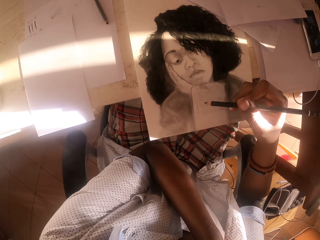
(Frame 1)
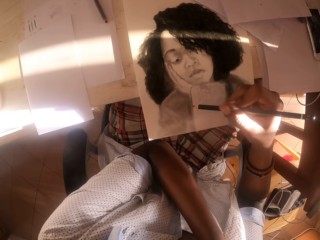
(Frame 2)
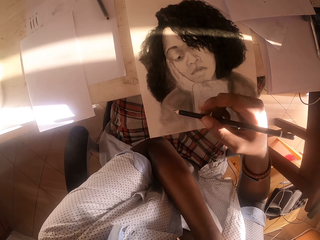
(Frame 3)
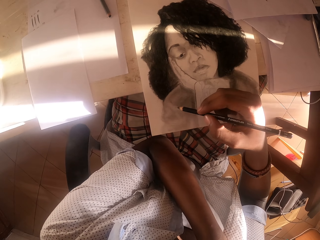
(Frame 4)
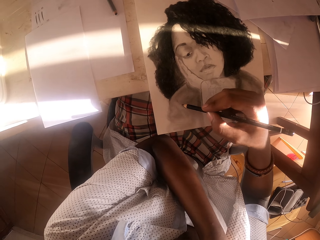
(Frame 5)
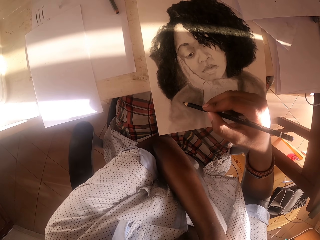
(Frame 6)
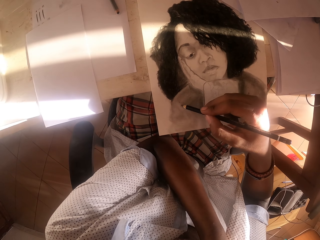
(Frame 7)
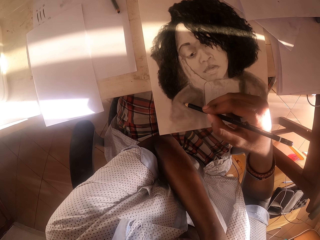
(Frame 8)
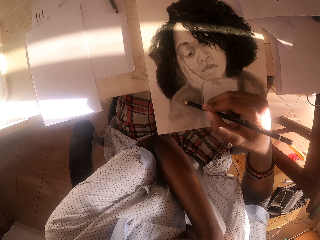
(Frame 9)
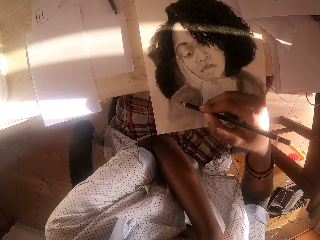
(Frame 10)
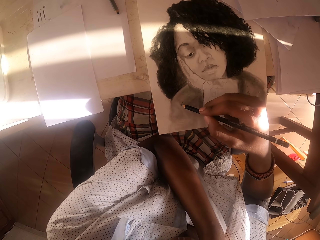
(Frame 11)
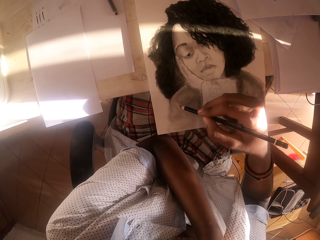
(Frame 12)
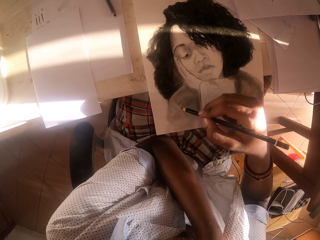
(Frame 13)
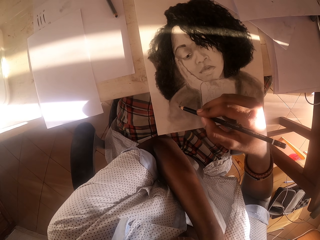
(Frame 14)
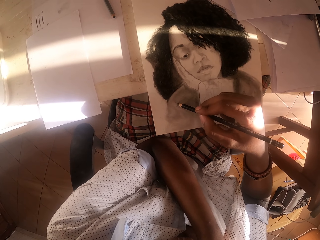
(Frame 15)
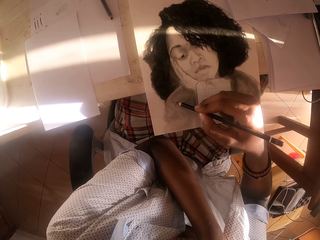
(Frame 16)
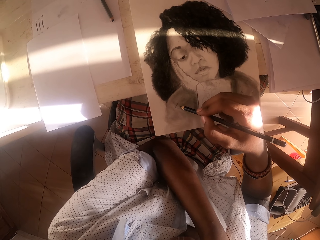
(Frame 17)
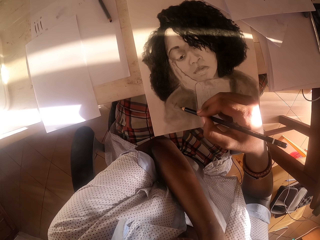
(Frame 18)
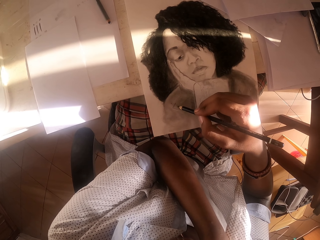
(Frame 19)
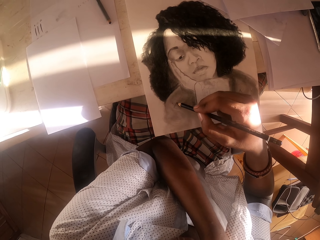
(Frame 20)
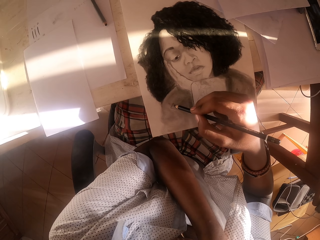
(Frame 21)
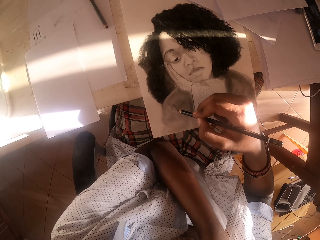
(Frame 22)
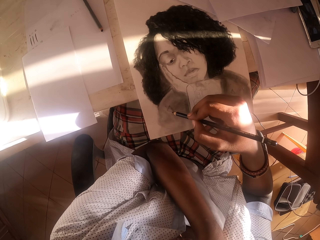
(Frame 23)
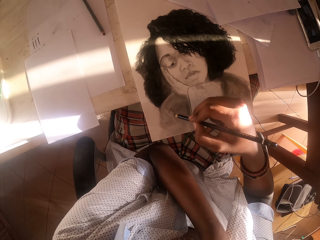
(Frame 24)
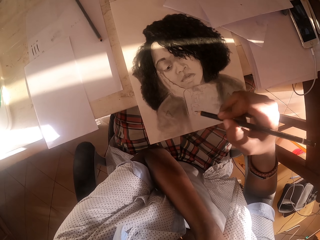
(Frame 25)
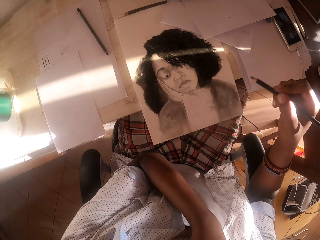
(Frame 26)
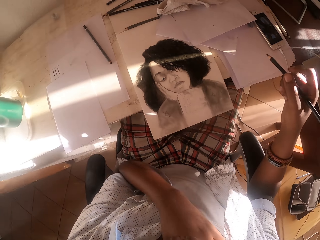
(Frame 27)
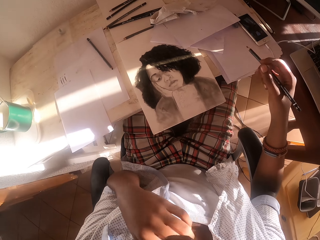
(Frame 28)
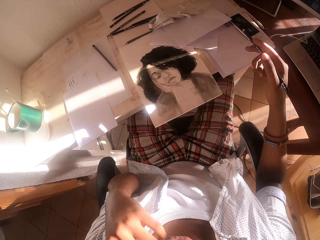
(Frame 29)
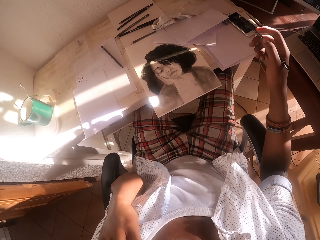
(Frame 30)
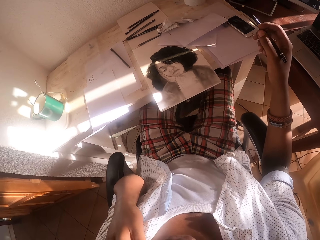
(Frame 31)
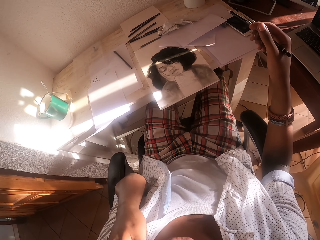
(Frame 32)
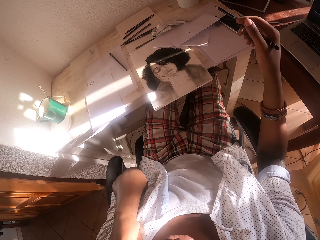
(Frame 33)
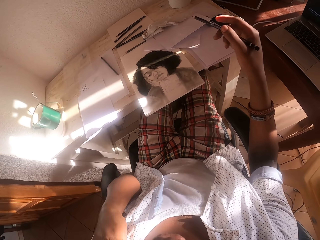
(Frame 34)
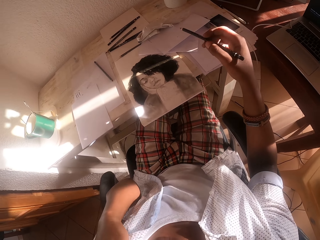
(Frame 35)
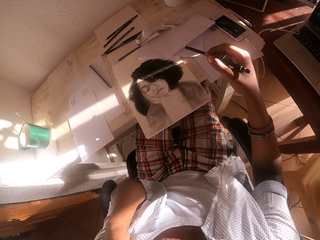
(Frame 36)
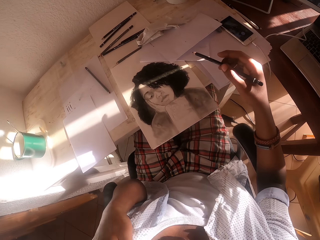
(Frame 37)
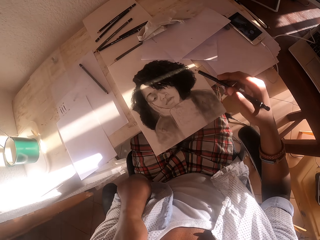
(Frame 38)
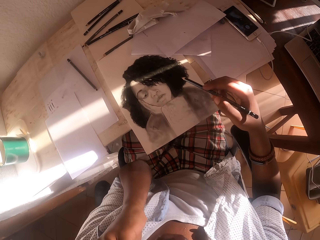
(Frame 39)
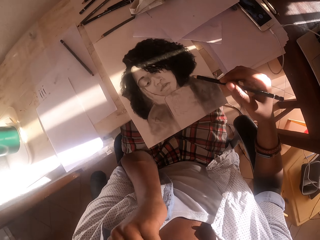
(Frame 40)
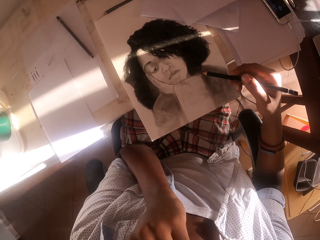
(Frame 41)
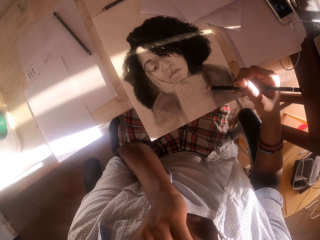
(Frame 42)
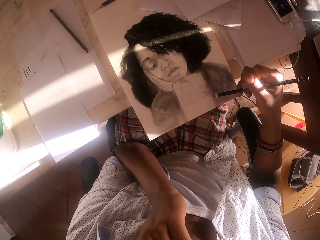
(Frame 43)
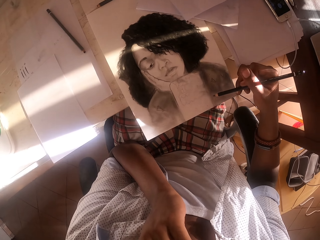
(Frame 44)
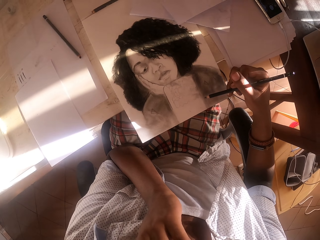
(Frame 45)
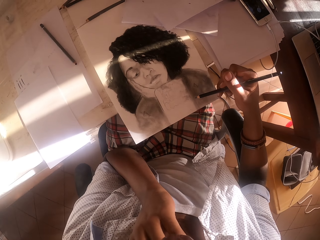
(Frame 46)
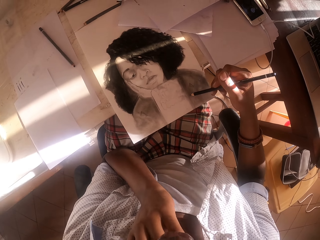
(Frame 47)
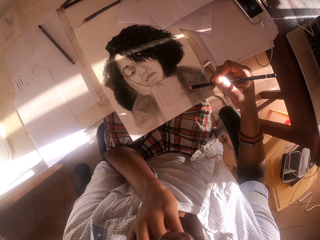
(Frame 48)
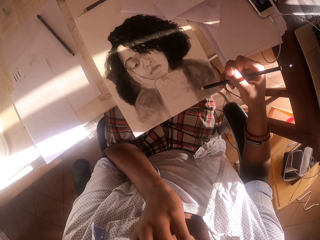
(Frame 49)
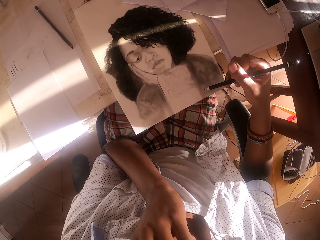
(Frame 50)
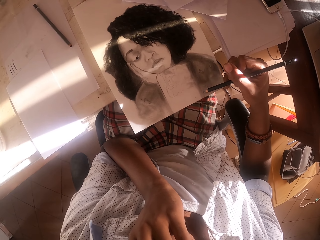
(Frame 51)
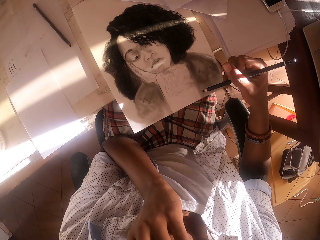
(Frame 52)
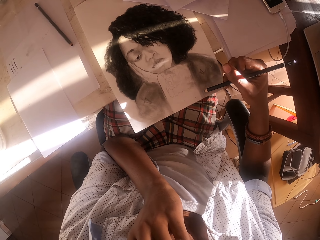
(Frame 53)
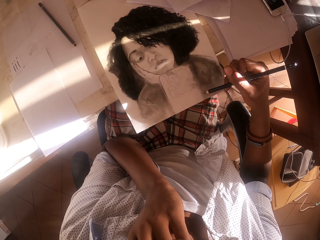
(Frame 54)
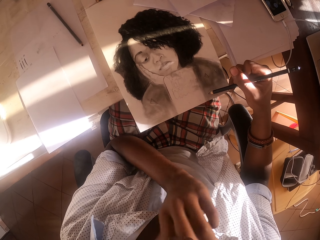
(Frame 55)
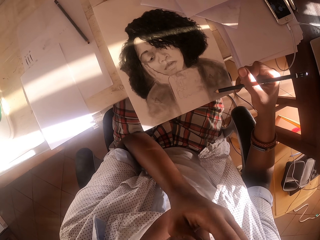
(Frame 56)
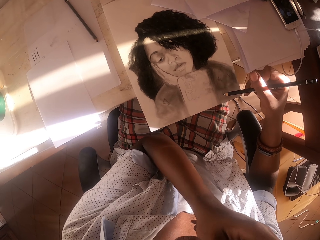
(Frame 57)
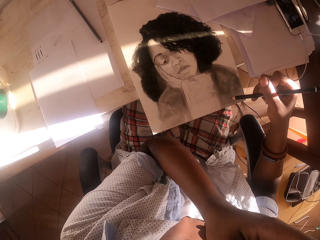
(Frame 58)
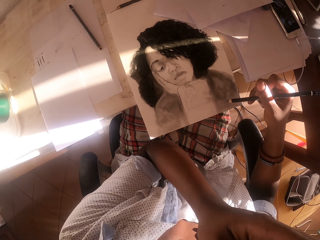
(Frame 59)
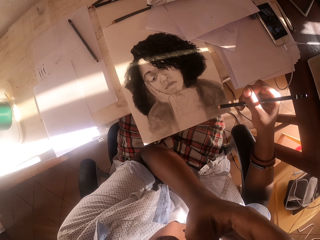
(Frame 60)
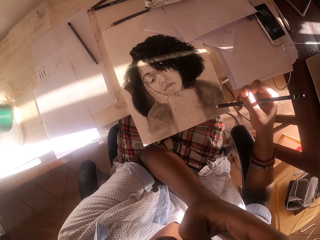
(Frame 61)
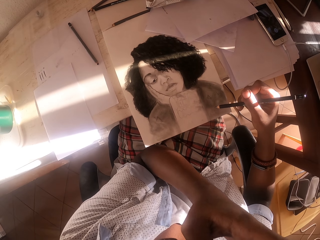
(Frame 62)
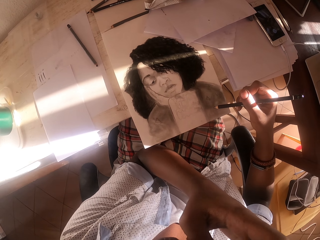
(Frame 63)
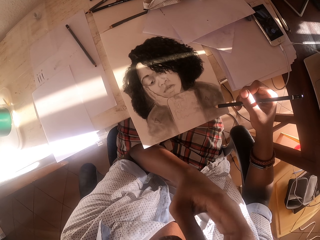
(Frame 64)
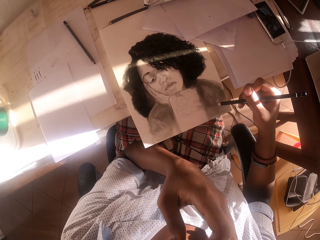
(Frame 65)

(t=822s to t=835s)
The camera wearer lifts the drawing pen. They draw the art with the pen. They move the left hand on the neck. They lift the hand with the pen. They move the drawing pen on the hand. They scratch the face.

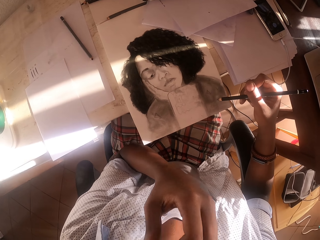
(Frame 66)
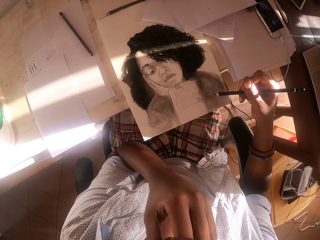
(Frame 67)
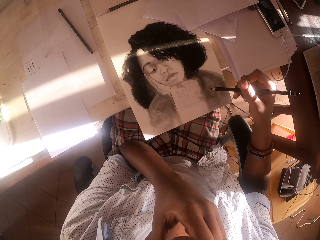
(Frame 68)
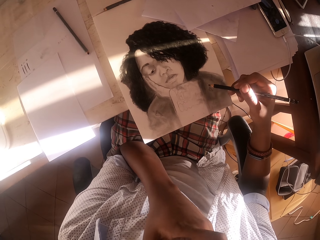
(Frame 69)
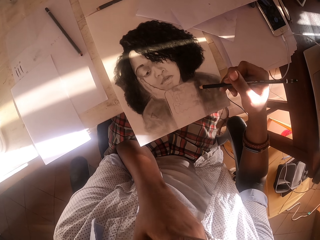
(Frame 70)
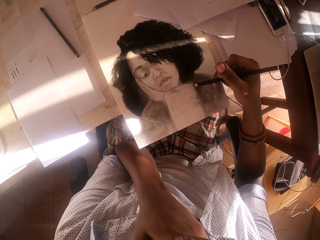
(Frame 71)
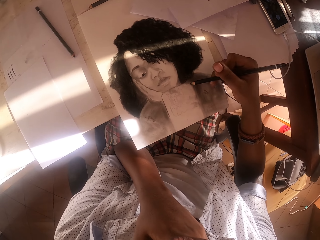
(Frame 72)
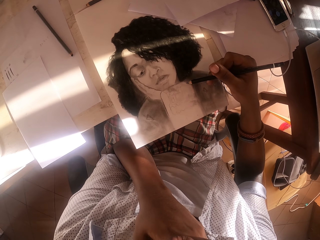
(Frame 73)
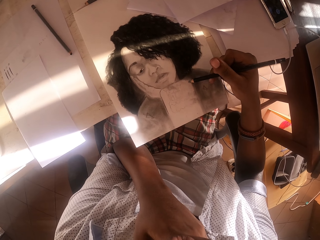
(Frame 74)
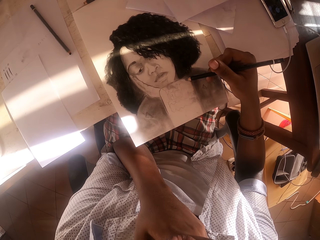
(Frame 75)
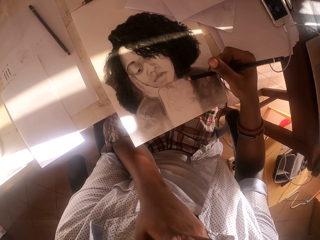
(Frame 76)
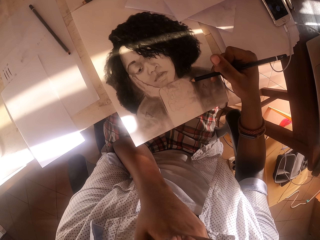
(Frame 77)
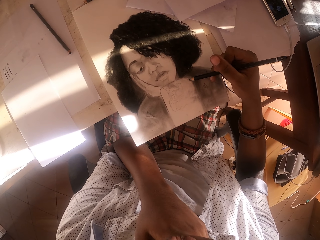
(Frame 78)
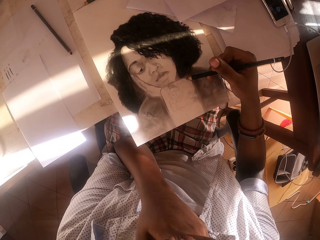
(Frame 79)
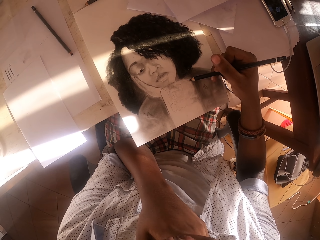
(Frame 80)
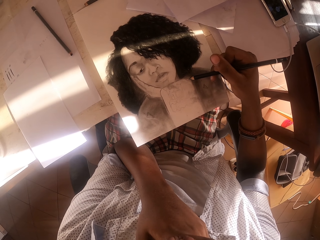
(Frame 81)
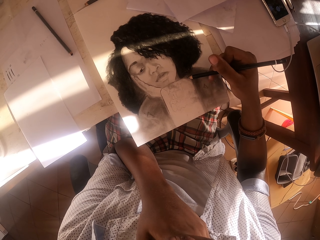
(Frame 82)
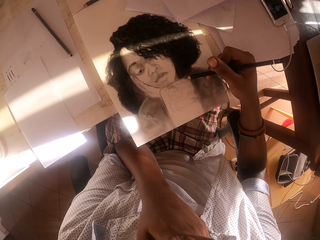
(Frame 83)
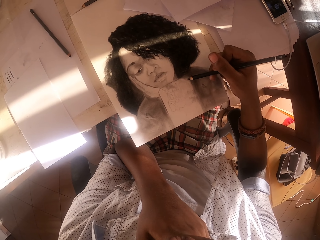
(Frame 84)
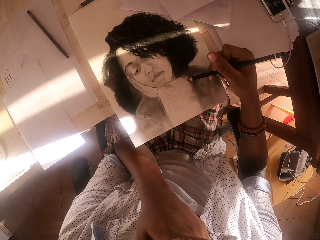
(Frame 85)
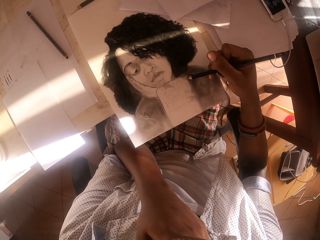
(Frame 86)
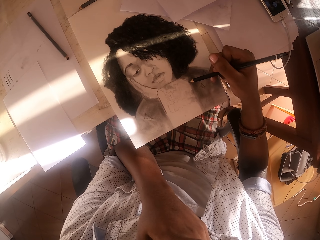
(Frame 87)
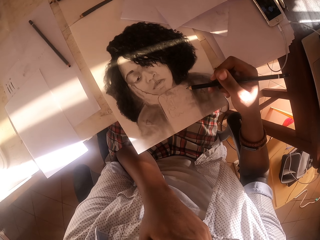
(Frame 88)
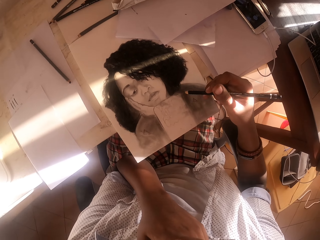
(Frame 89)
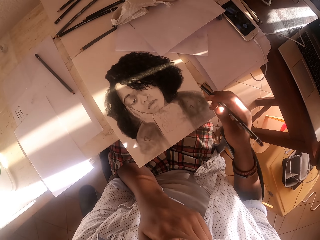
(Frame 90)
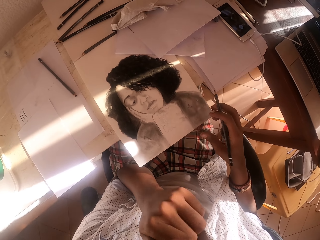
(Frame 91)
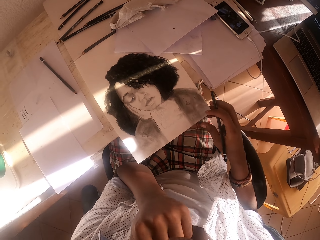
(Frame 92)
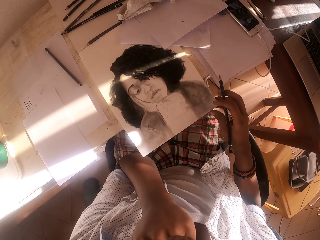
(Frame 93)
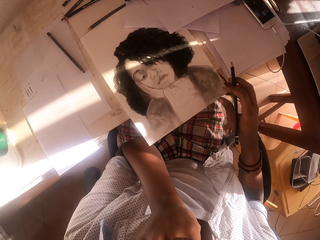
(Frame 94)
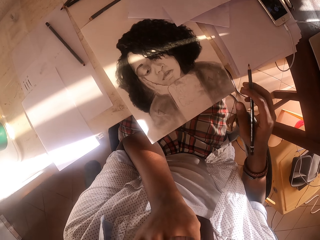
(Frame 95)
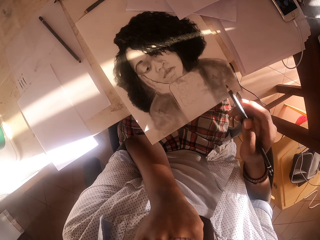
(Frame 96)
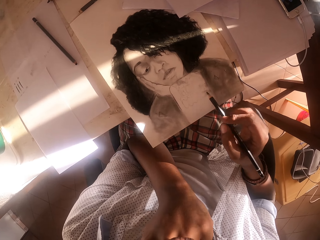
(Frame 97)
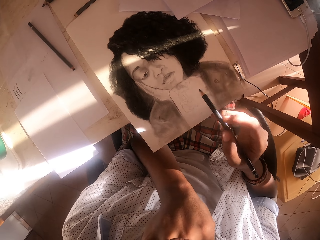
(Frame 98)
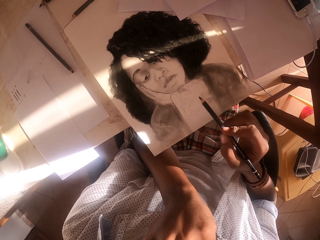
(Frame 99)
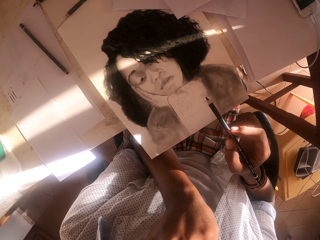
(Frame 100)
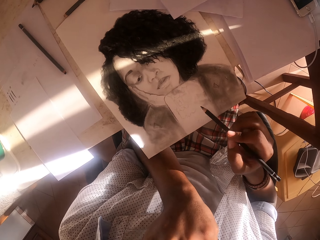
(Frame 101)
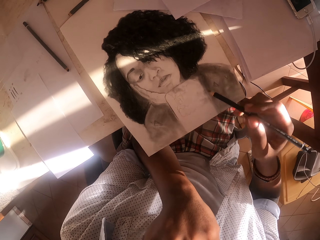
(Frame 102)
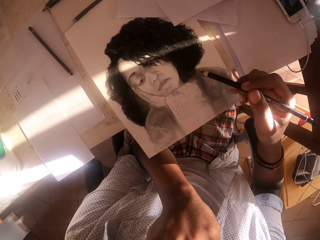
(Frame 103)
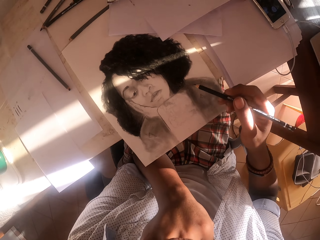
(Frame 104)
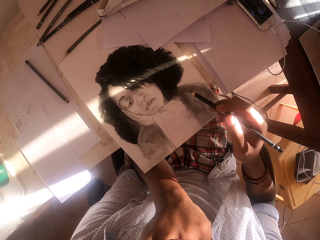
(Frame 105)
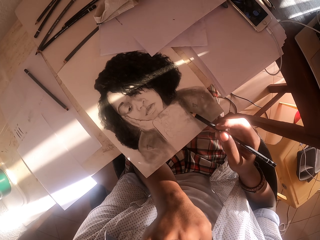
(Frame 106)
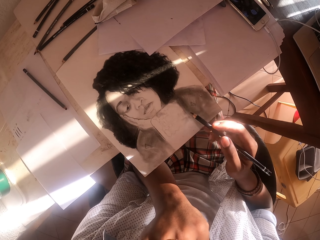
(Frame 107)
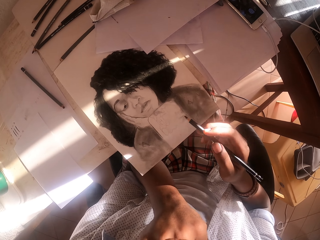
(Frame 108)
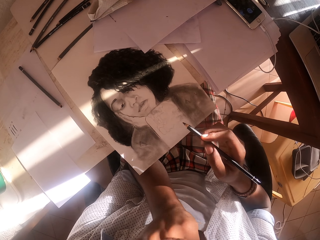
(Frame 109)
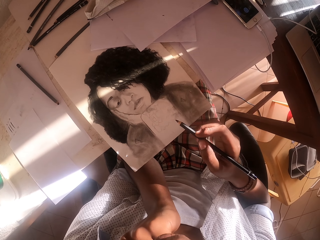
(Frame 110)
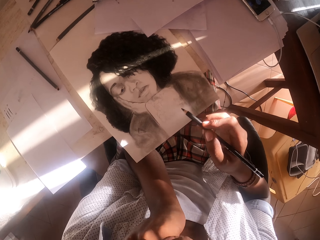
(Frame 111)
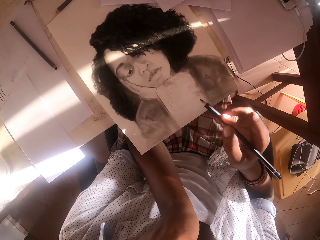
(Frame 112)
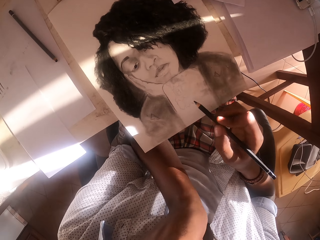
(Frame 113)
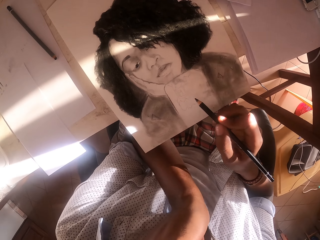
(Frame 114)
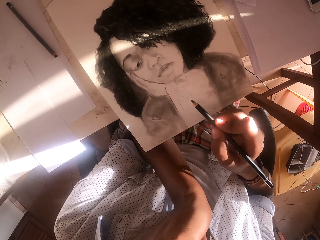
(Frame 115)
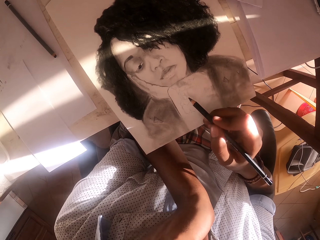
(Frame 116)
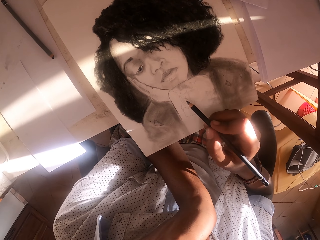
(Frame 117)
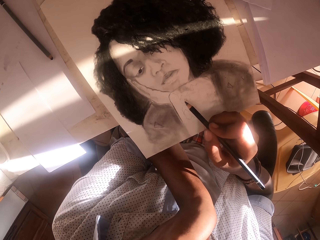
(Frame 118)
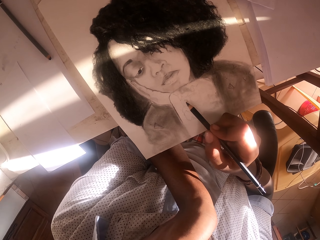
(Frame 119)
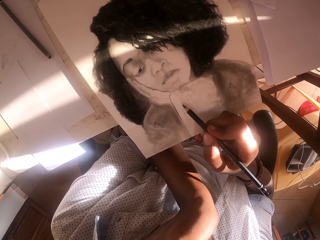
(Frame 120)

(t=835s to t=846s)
The camera wearer draws the picture on the paper. They shade the portrait drawing. They move the pen on the hand, move the left hand on the chin, and move the drawing paper on the table. They adjust the drawing pen on the hand. They move the left hand on the chin.
